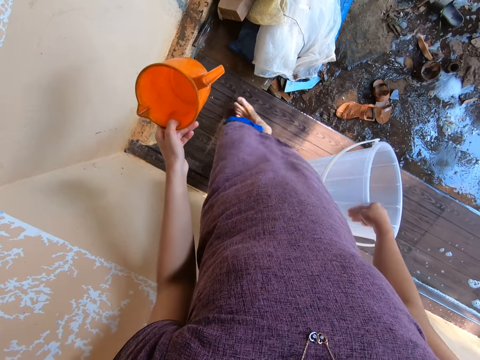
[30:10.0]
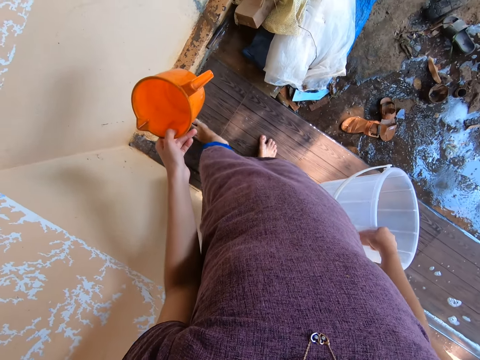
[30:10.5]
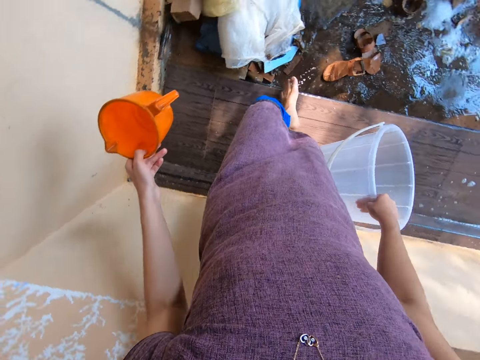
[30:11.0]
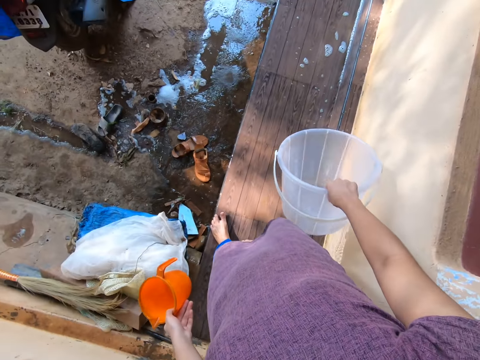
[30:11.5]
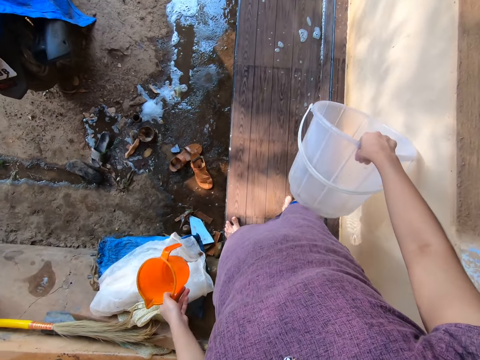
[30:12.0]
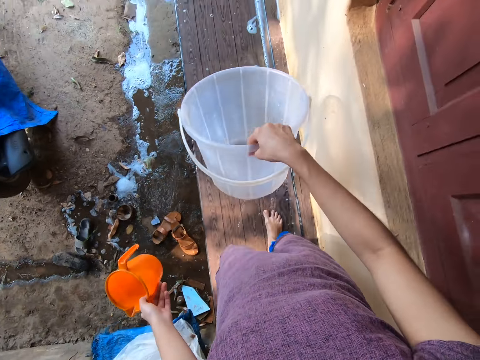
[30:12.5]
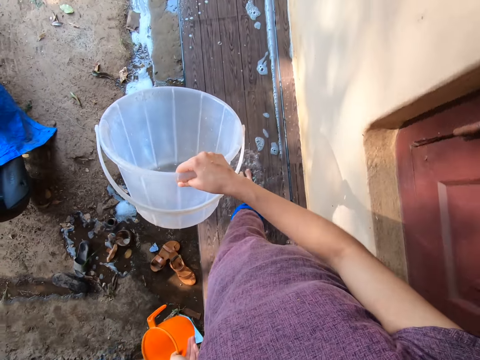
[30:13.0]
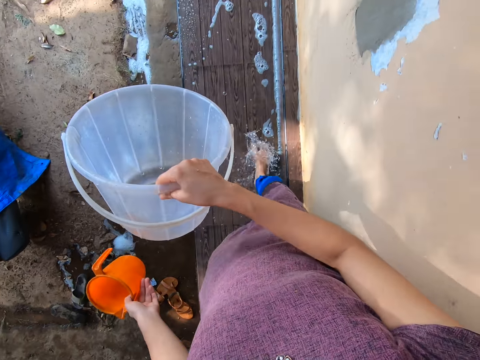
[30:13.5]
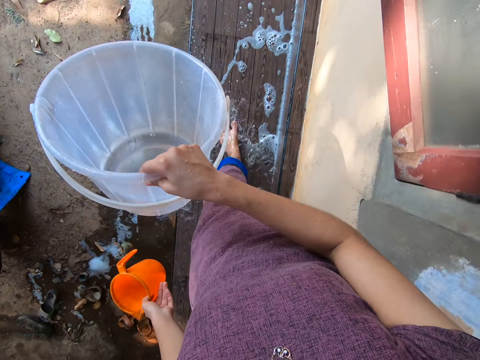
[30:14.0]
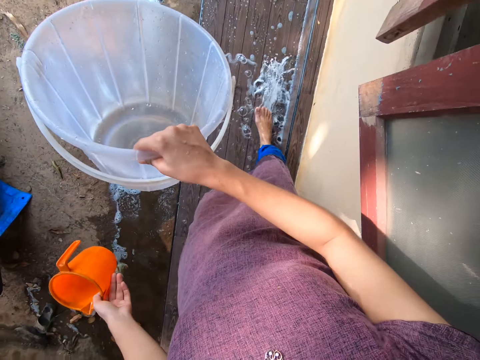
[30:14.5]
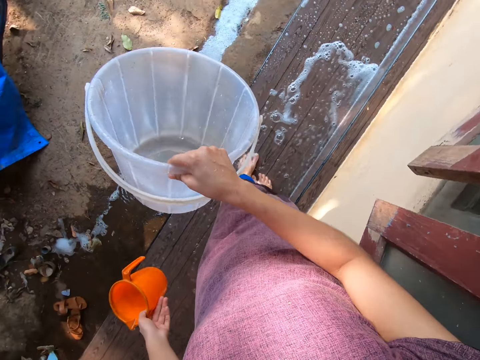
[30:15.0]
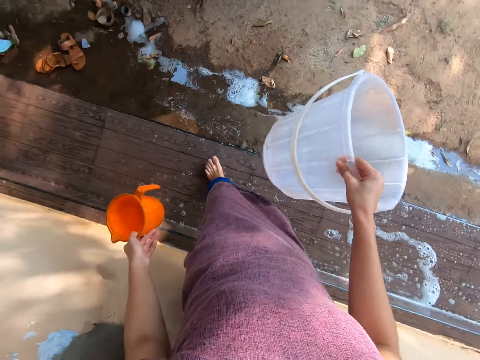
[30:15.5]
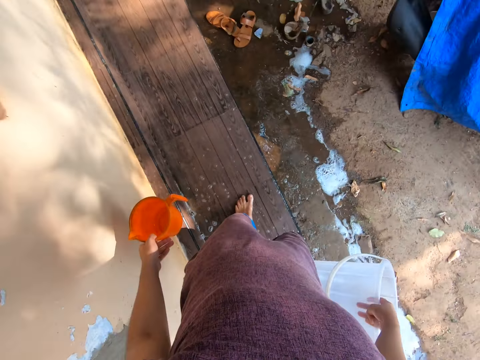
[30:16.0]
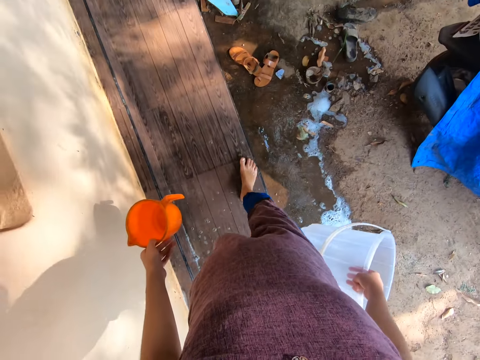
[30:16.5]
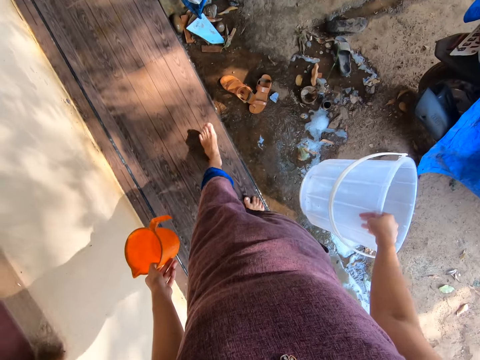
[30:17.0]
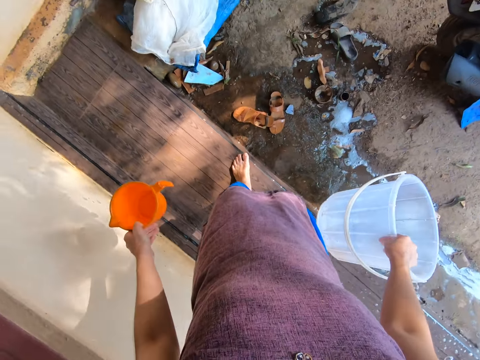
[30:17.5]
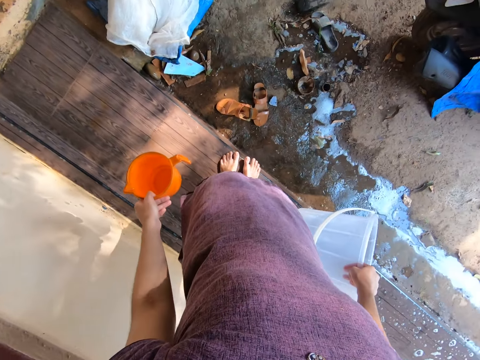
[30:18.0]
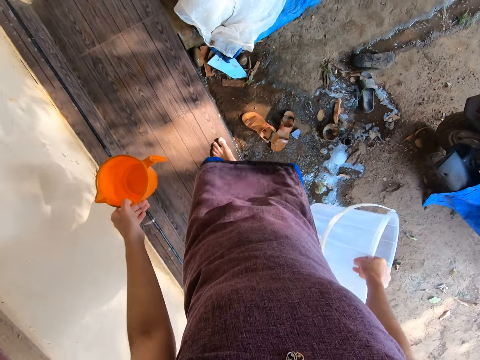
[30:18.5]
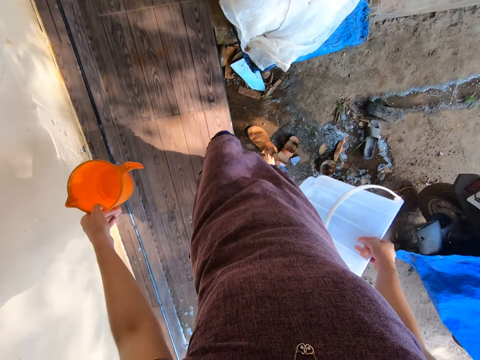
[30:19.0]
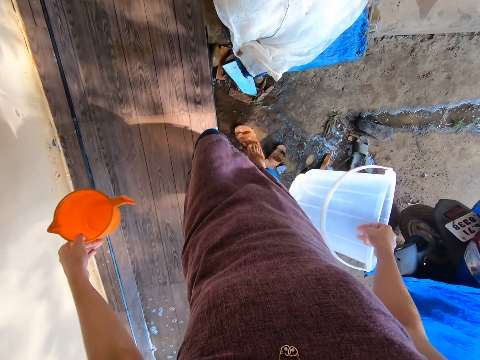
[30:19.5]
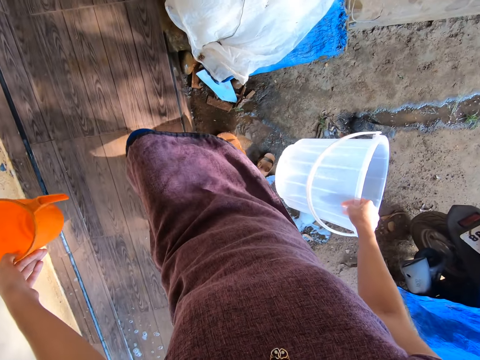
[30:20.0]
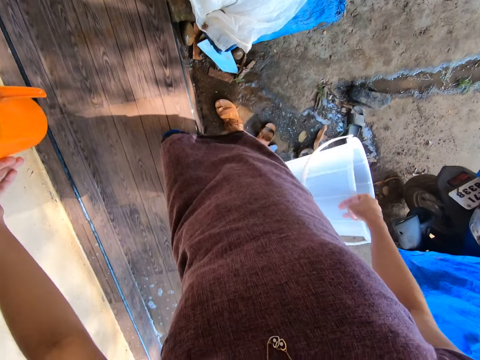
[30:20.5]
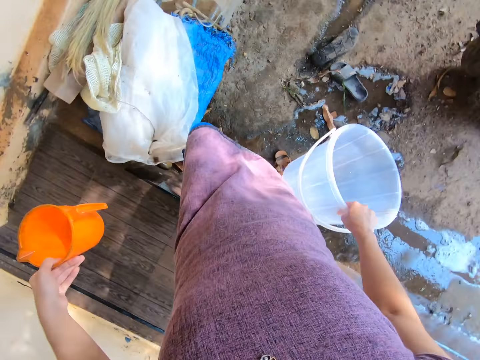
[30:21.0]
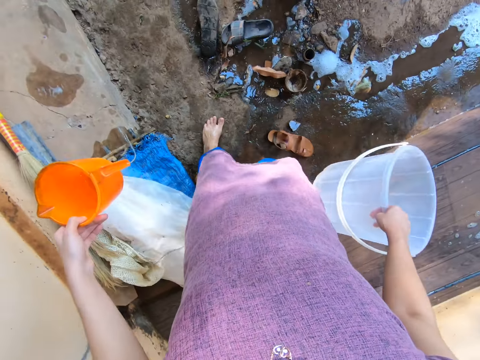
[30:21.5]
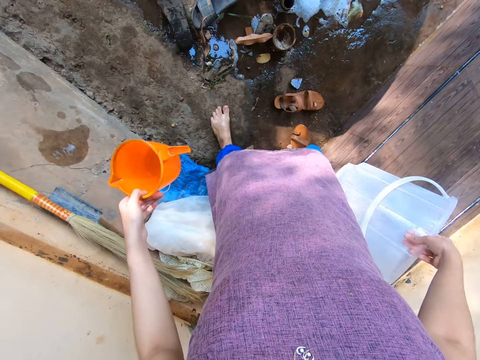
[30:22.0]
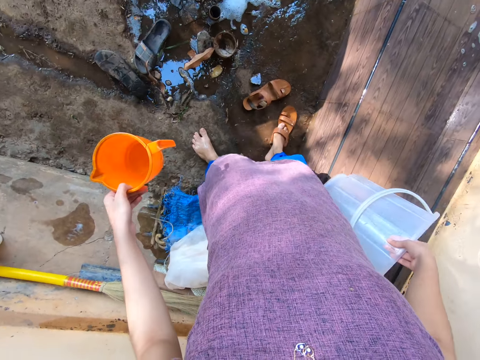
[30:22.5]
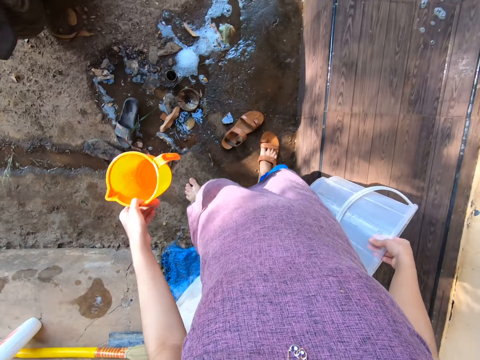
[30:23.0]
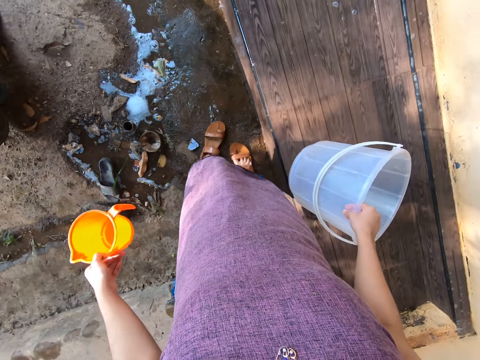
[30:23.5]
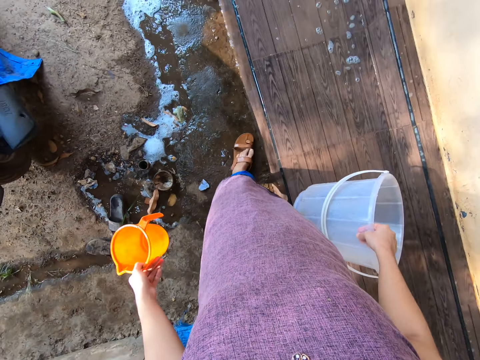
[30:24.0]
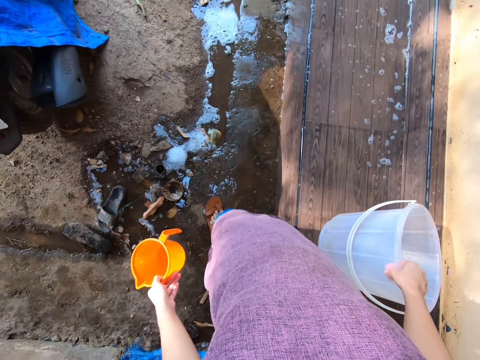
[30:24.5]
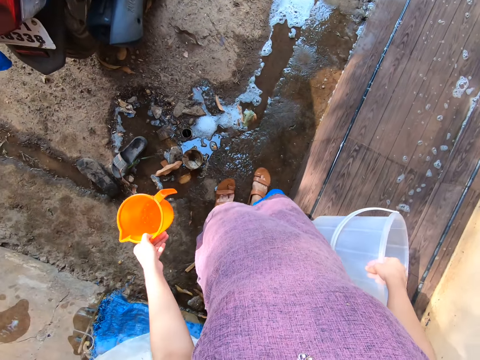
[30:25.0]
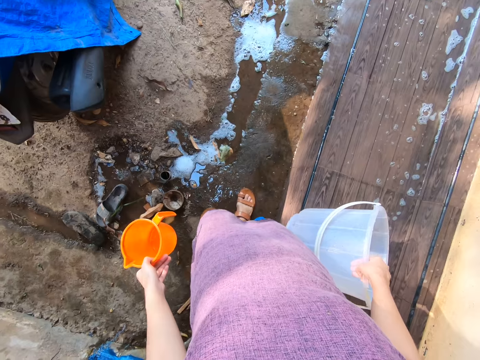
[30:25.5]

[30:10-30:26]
The camera wearer turns around. They walk on the veranda. They turn around and walk on the veranda. They put on a pair of sandals on the floor. They turn around. They wear the sandal.

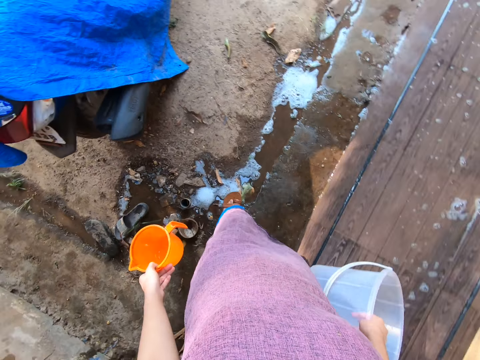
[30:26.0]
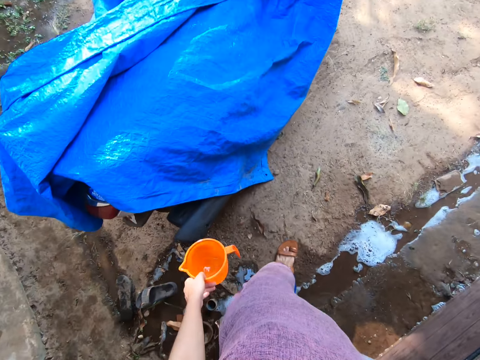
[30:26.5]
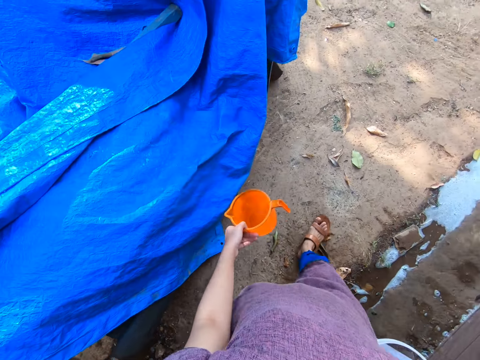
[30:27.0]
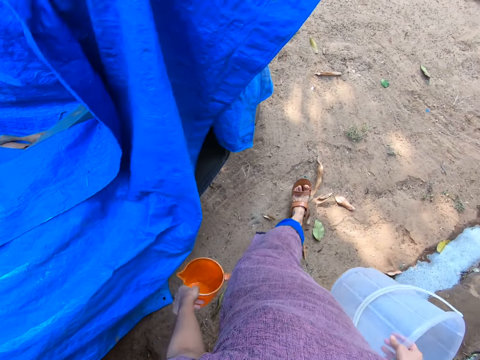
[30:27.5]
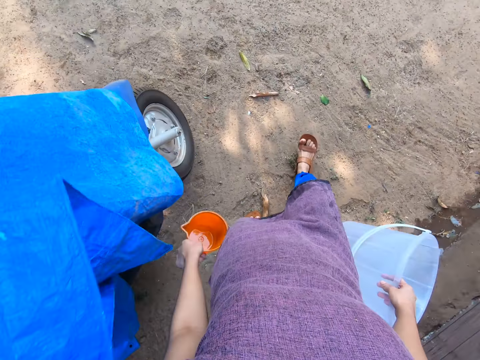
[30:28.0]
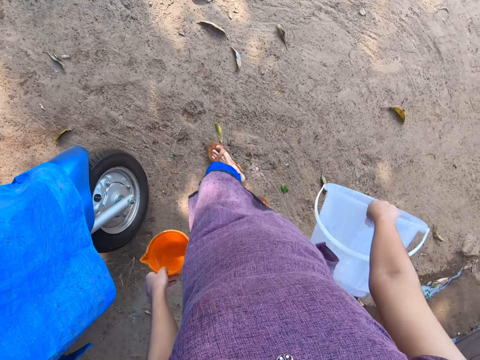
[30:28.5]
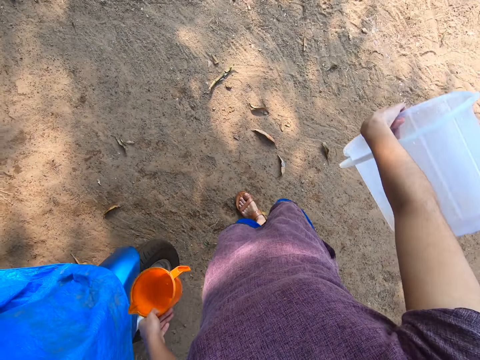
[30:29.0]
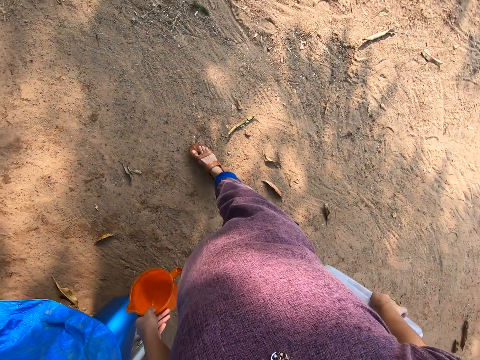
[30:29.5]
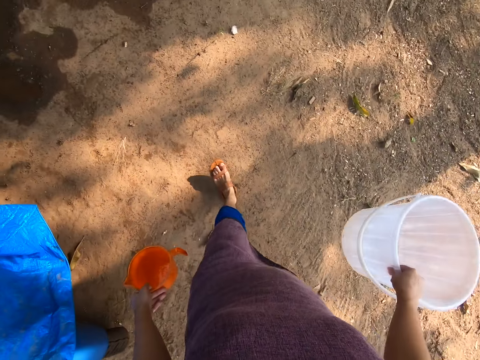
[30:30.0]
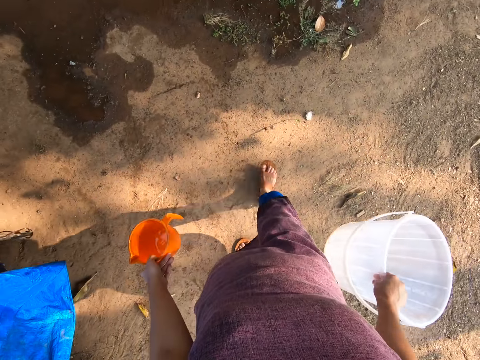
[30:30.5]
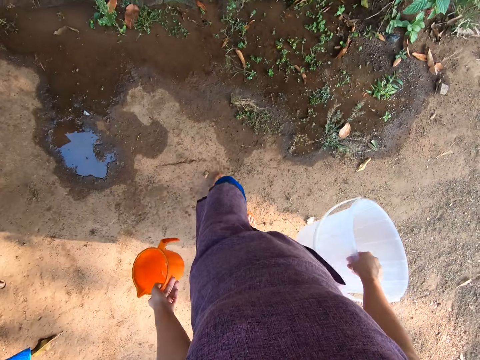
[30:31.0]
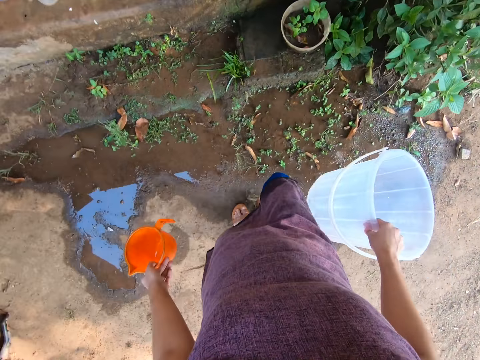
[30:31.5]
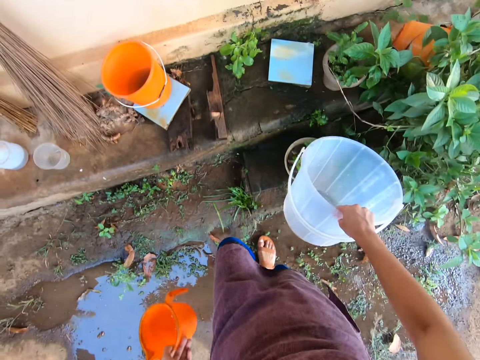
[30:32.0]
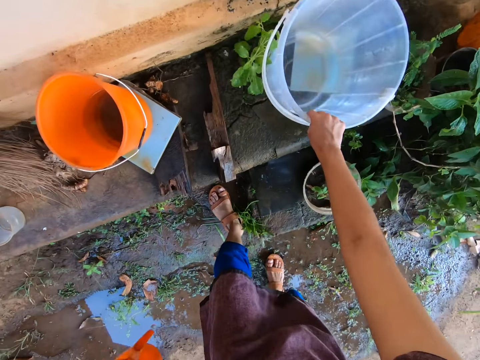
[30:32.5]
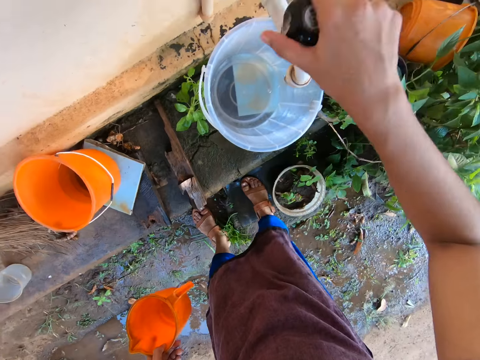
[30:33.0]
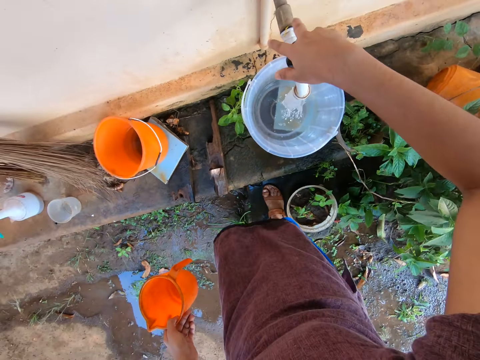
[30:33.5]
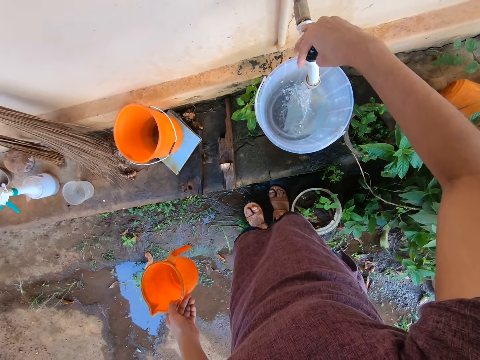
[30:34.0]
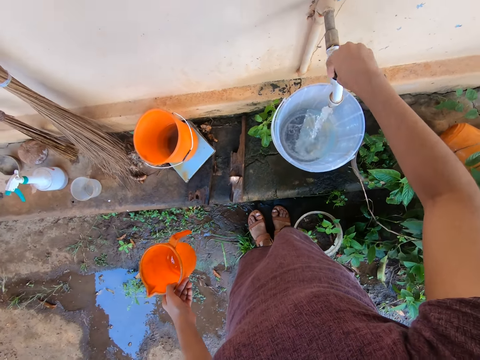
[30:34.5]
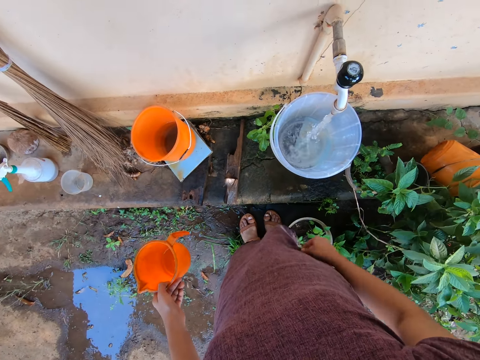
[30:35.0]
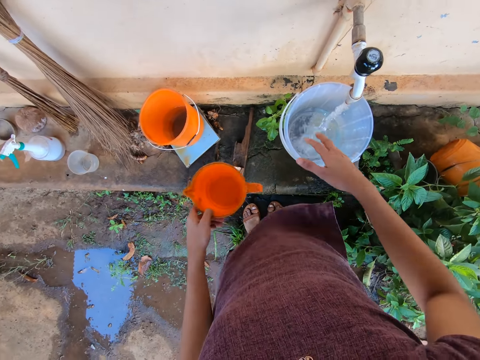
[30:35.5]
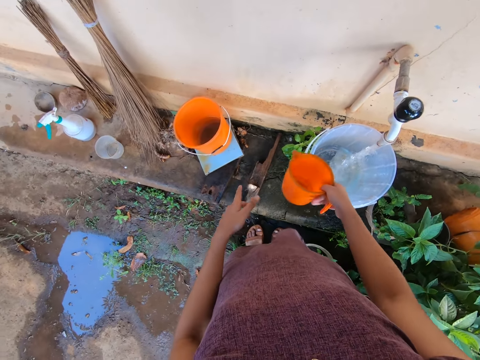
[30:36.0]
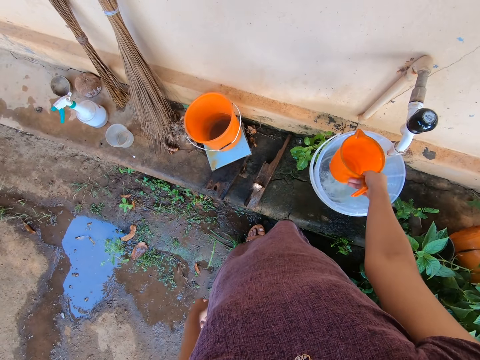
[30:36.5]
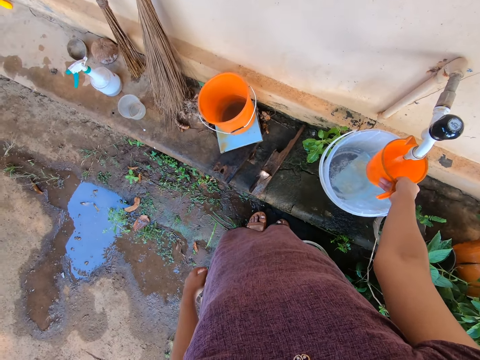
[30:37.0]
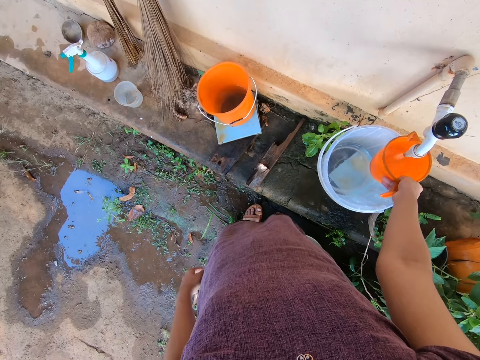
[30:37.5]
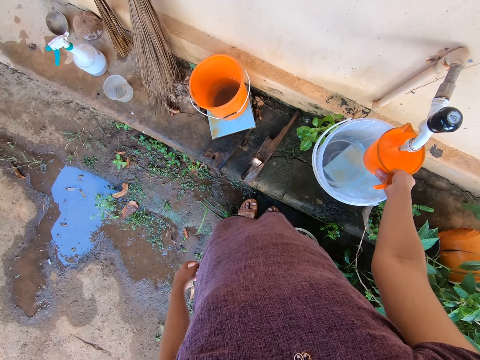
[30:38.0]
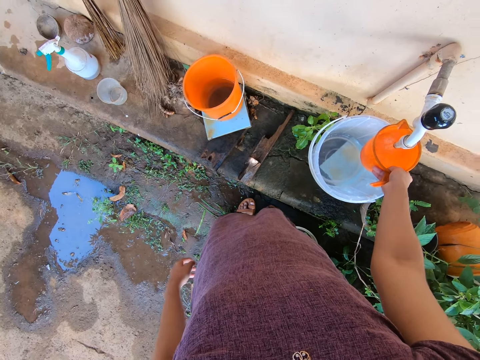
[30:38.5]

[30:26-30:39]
The camera wearer walks around. She pours the water on the ground from the bucket with the right hand. She walks around. She places the bucket on the floor with her right hand. She opens the tap with her right hand. She cleans her right hand on her top. She touches the cloth with the right hand. She transfers the cup from her left hand to her right hand. She fills the cup in her right hand with water from the tap.
